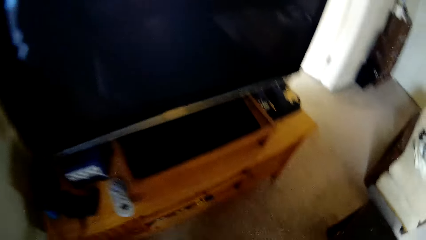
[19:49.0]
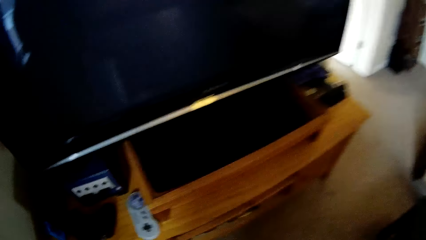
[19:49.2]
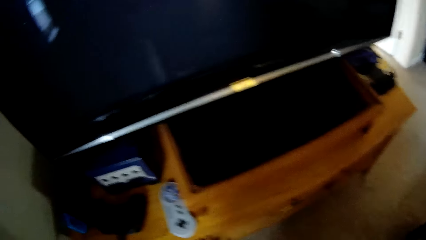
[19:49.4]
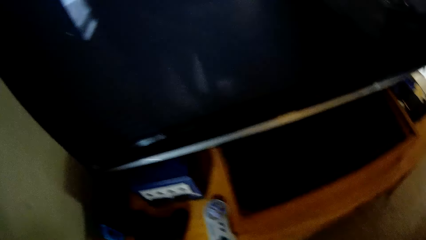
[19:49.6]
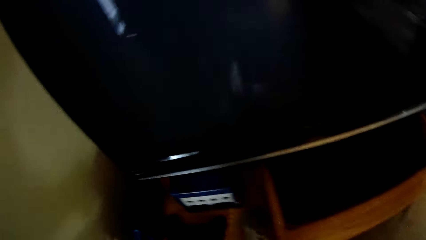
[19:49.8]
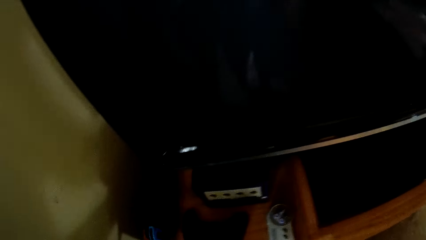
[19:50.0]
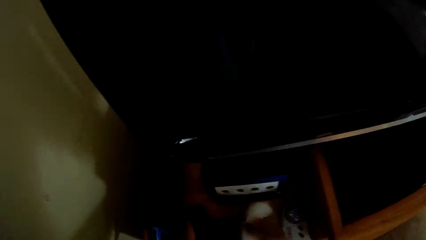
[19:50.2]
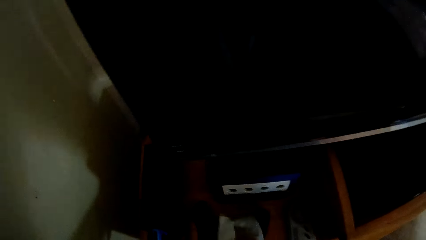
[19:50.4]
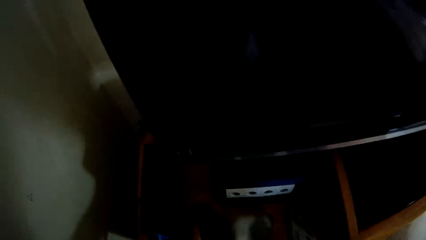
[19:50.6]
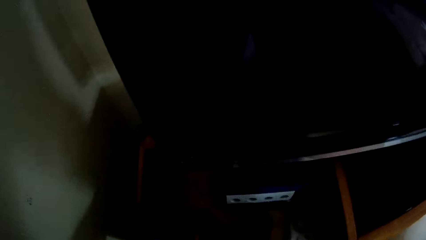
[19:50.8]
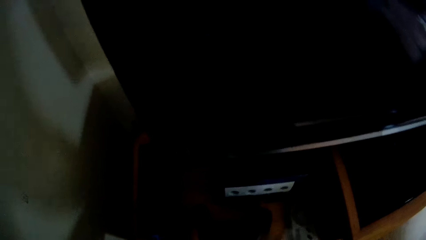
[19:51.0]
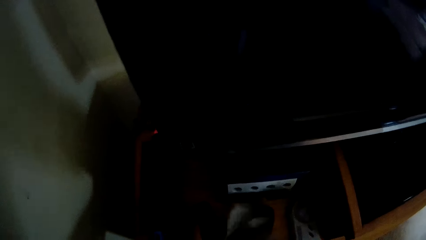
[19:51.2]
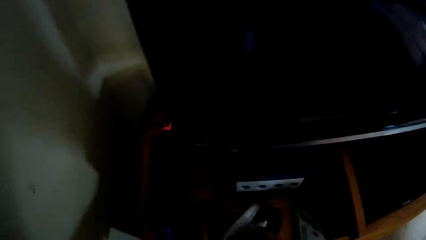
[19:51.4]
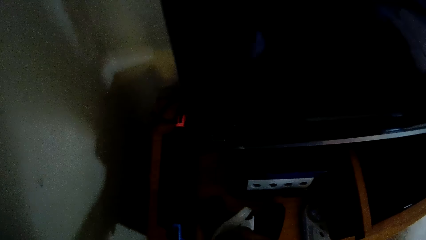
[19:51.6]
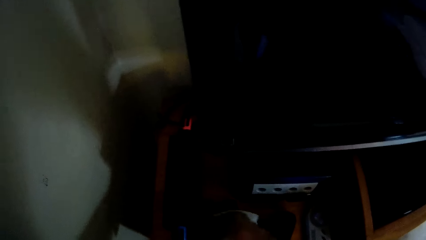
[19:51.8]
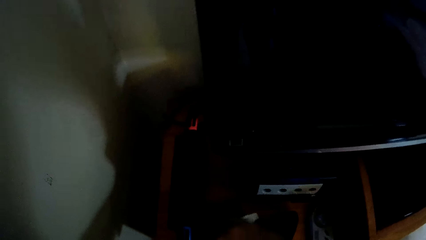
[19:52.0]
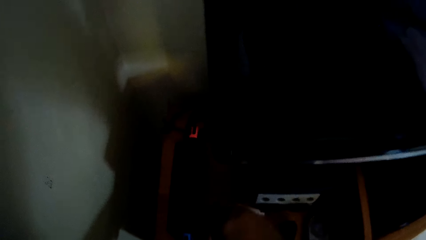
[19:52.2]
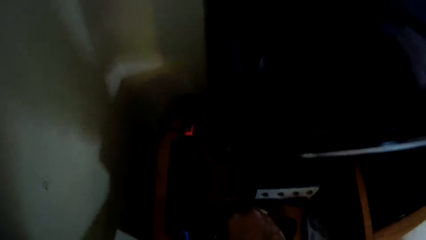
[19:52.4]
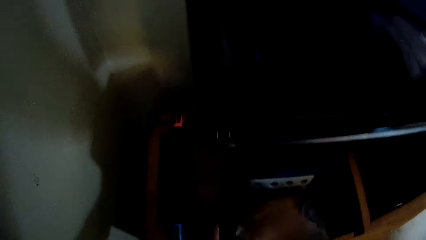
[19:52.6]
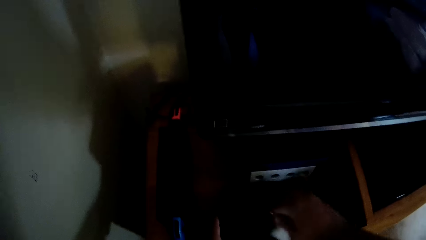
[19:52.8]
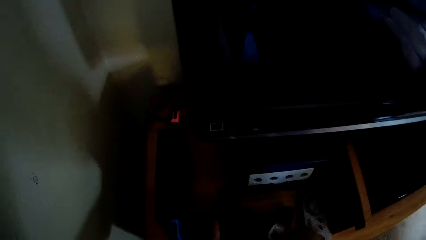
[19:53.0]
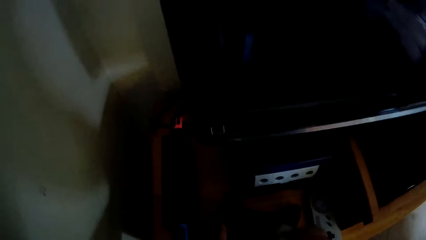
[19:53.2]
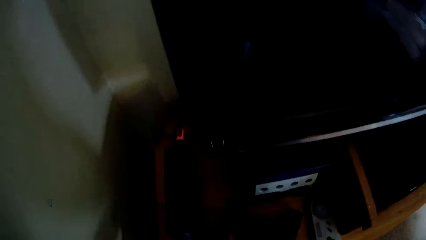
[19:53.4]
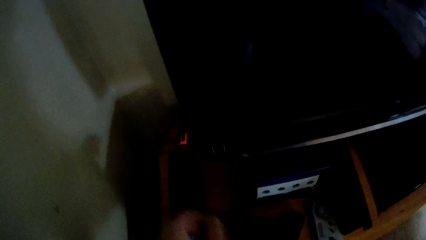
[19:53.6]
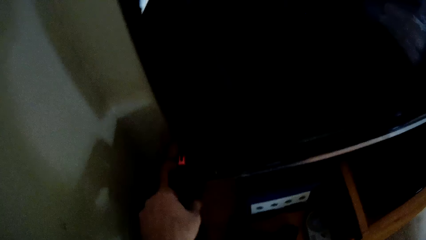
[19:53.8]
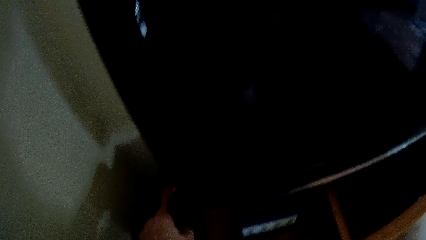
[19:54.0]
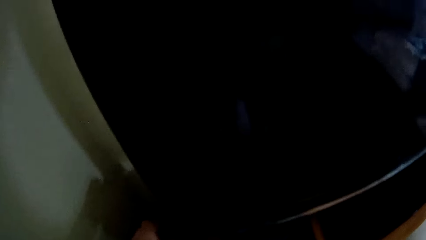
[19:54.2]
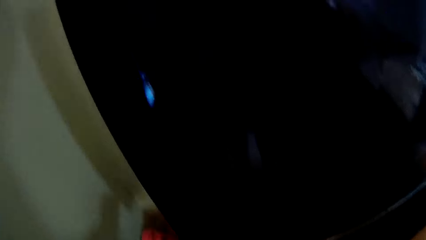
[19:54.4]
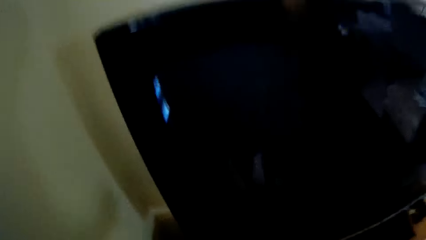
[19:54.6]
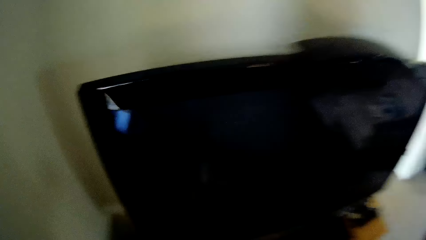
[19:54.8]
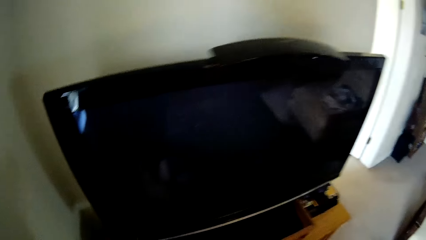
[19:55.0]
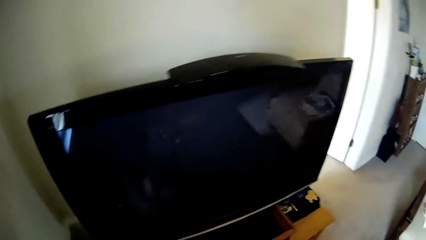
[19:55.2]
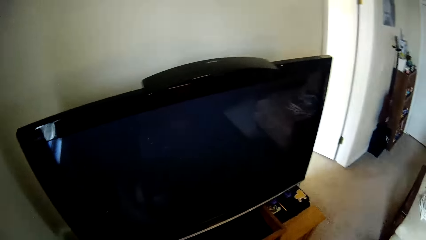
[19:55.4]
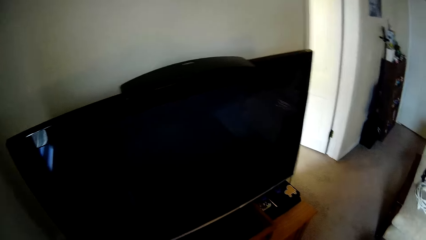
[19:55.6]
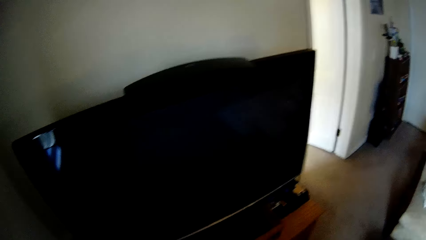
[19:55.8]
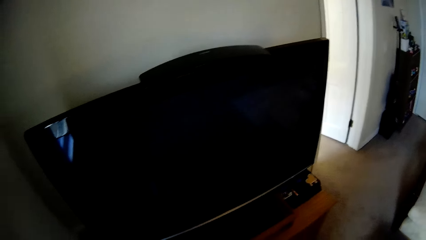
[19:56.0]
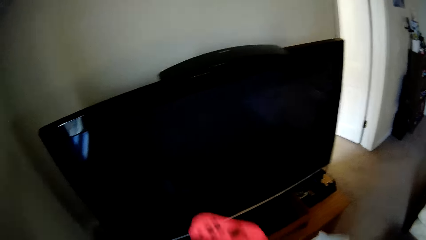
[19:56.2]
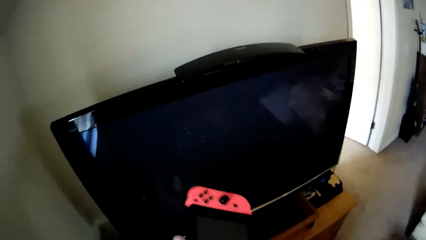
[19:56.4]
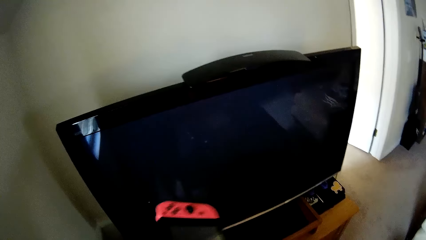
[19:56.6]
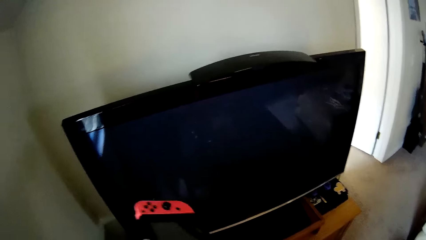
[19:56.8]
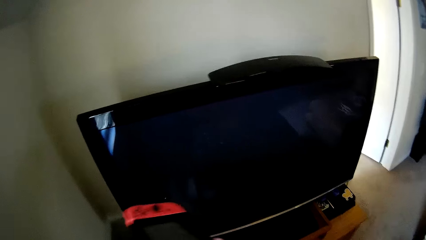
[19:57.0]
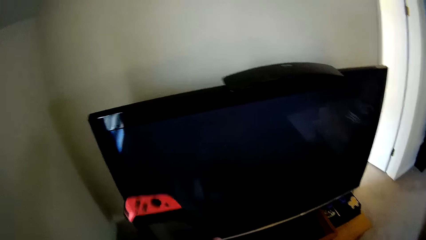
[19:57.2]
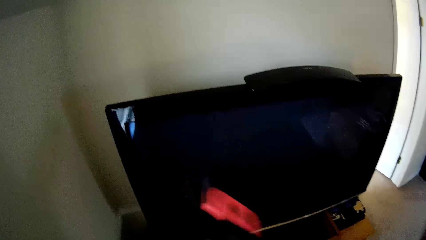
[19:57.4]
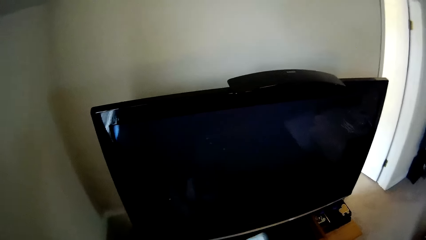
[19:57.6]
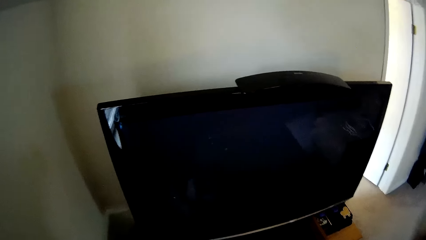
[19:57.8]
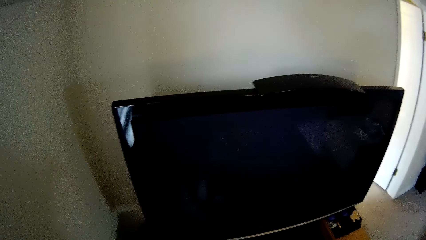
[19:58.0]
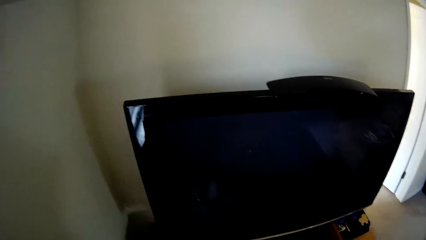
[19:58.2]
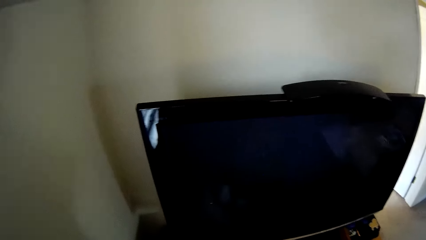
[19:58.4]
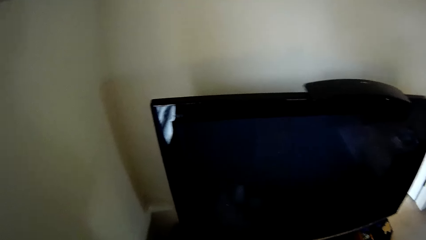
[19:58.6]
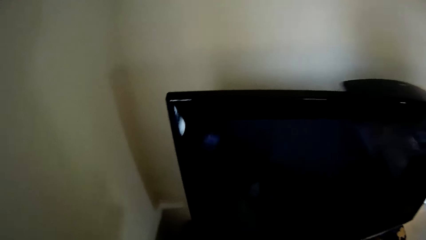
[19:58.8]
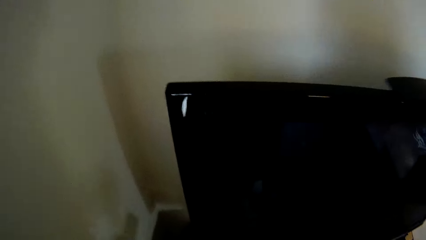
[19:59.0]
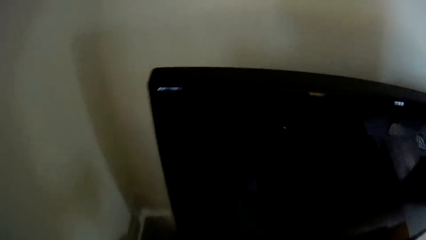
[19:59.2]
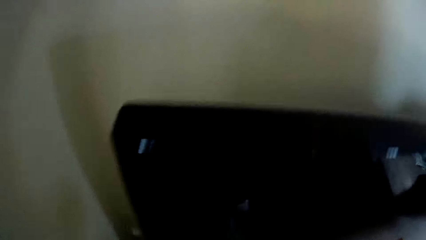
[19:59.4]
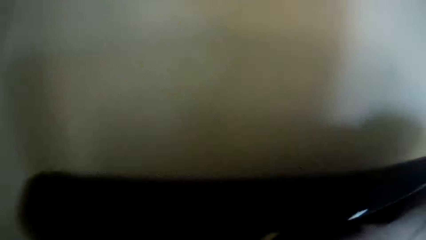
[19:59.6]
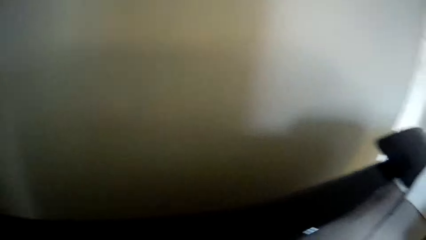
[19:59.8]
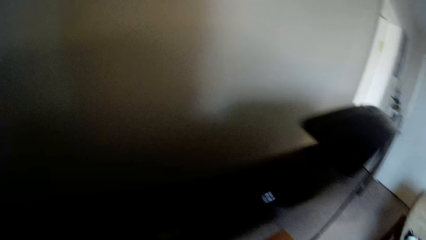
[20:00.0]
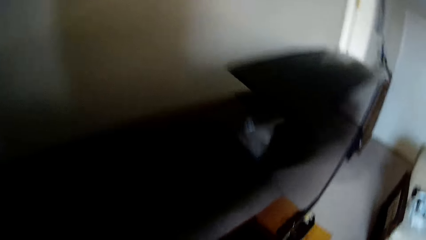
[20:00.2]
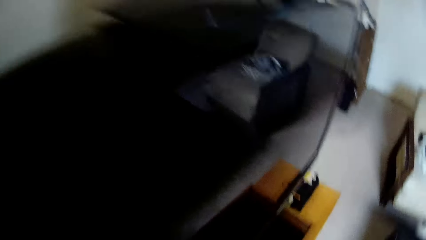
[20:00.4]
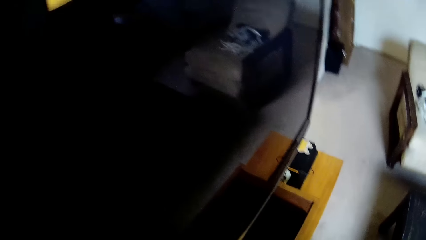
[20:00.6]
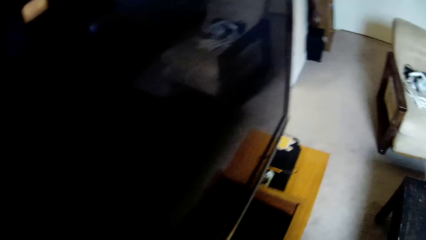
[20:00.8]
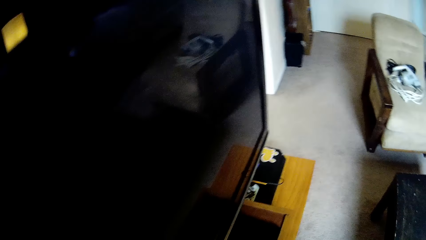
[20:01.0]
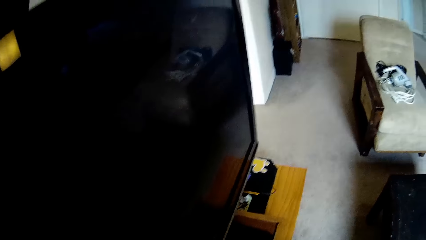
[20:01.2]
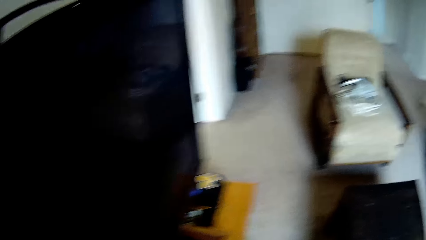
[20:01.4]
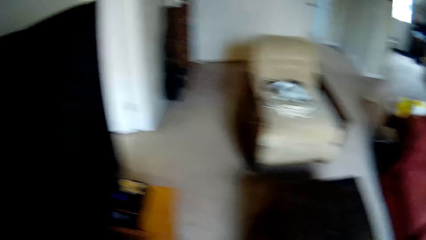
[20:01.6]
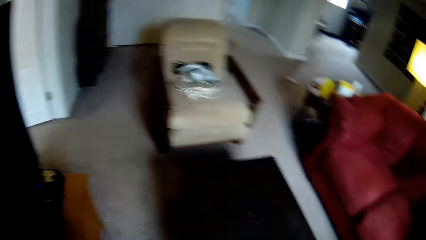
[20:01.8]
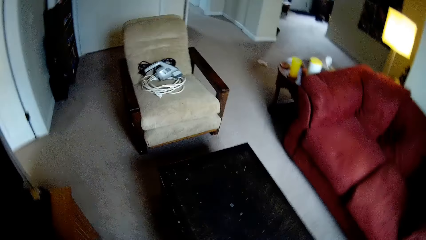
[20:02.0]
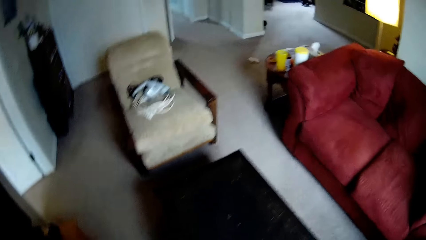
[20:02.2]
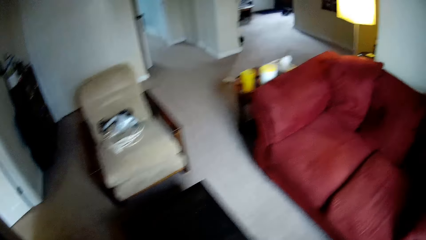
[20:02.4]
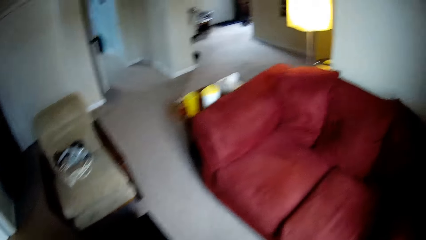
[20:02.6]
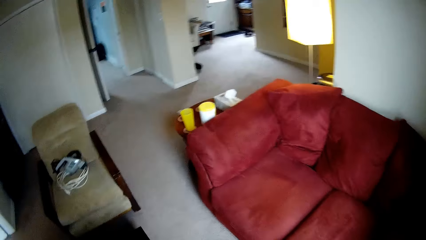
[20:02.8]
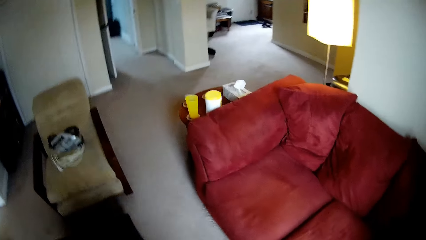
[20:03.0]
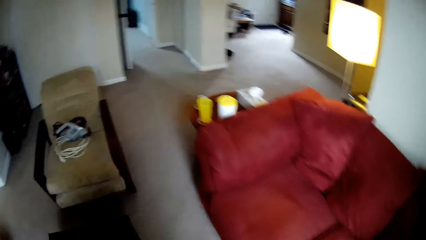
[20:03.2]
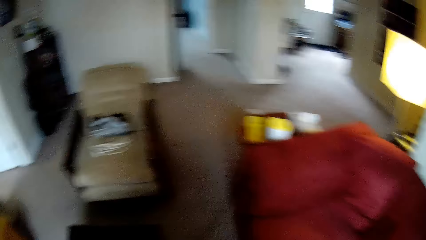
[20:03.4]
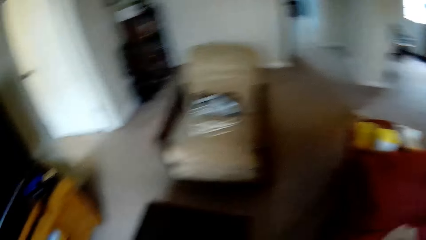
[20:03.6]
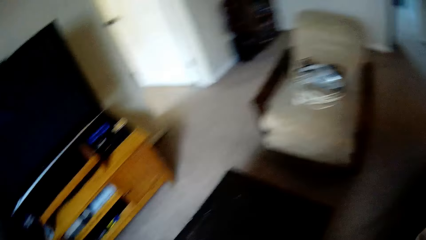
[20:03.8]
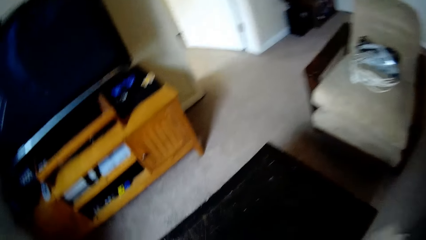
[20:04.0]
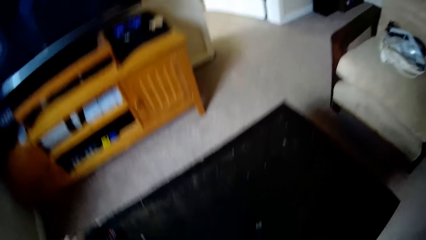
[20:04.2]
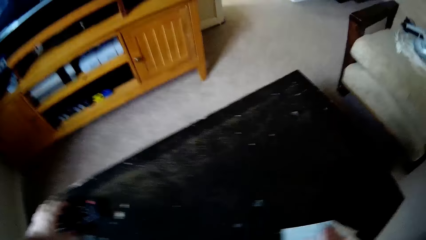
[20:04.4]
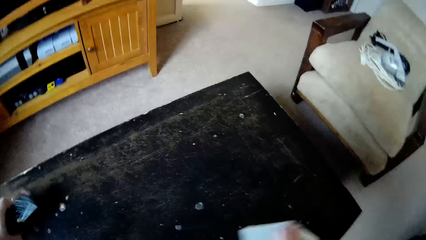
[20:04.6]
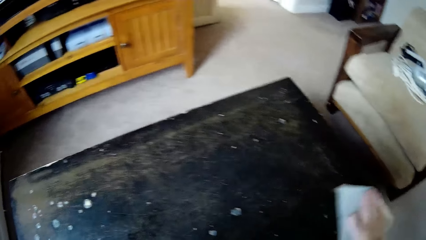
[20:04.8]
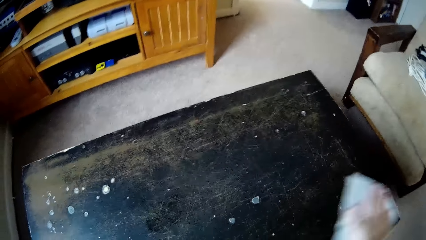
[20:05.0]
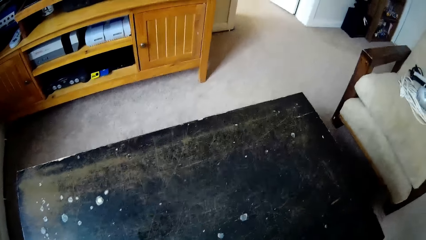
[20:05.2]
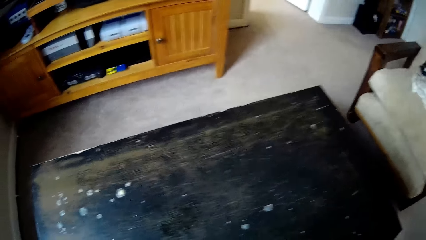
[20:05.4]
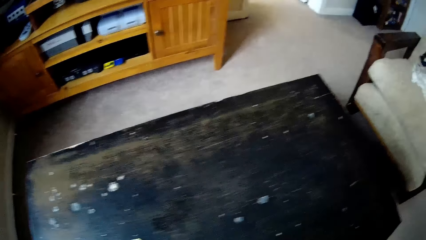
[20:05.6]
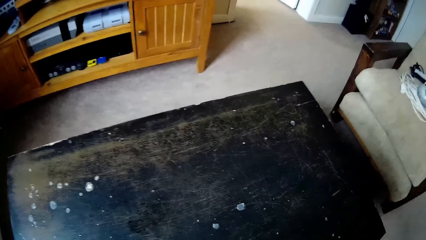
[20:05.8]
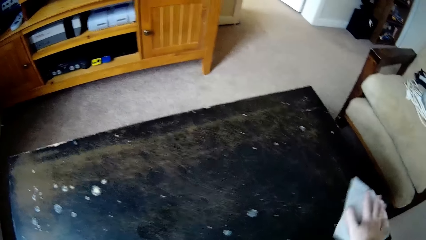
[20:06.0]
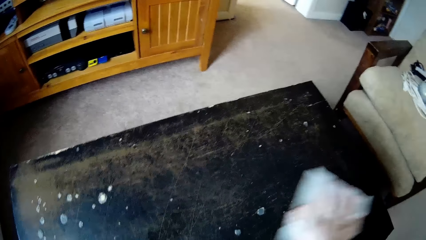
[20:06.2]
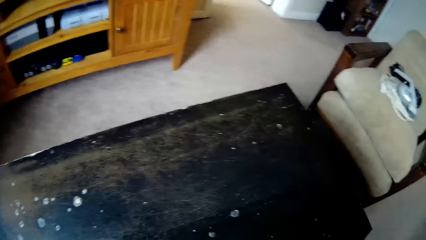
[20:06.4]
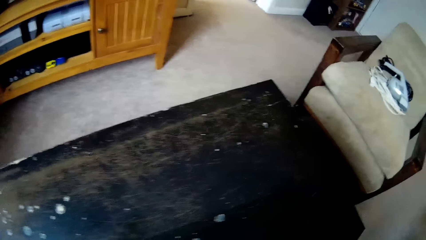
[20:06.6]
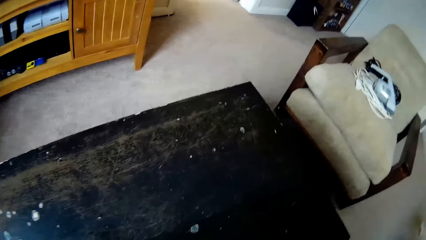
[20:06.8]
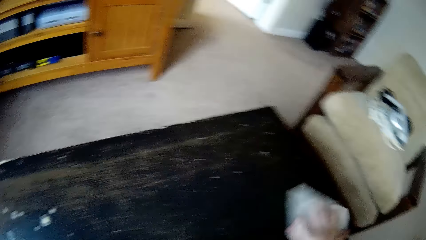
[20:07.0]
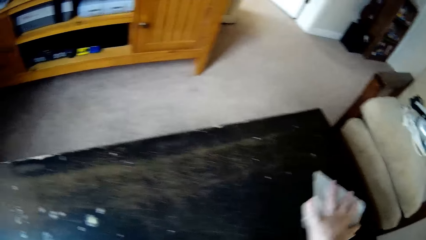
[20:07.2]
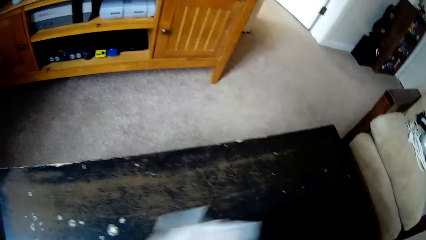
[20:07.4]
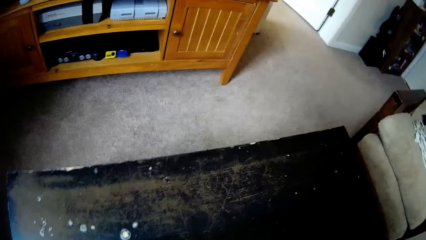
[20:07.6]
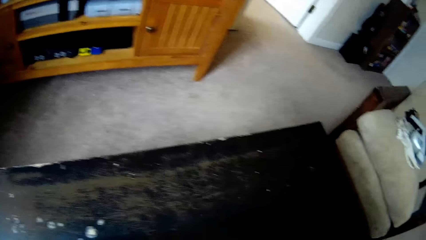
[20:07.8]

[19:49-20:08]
The camera wearer places something in the TV cabinet. They wipe the TV cabinet. They wipe something on the TV cabinet. They pick up something. They wipe the game pad. They place something on the TV cabinet. They walk around the house. They pick up the TV remote from the table. They wipe the table.
